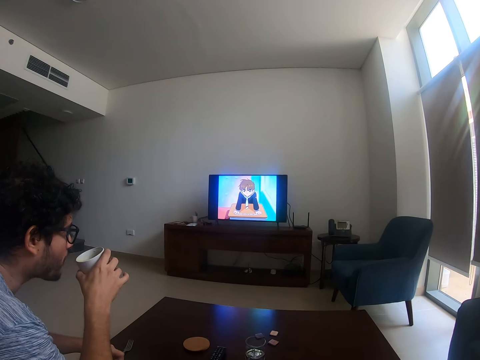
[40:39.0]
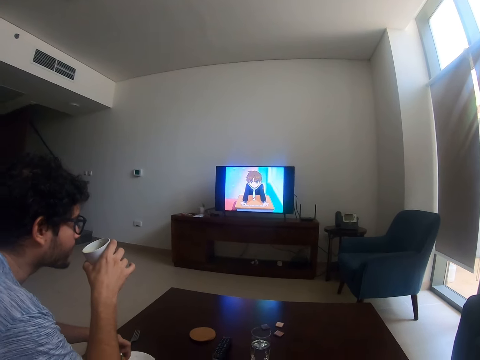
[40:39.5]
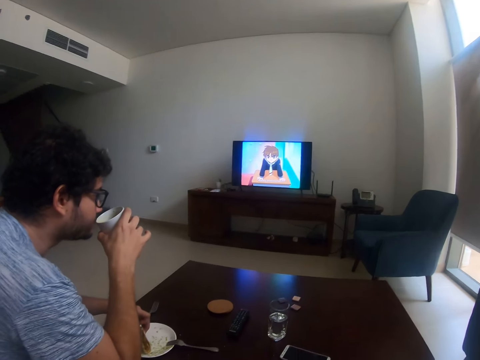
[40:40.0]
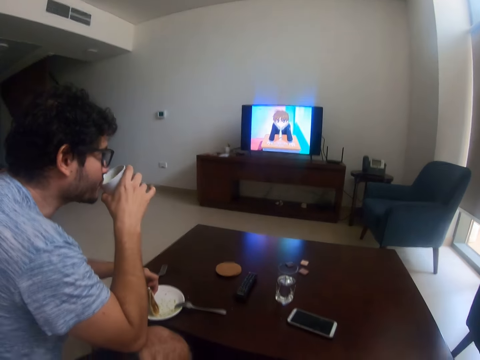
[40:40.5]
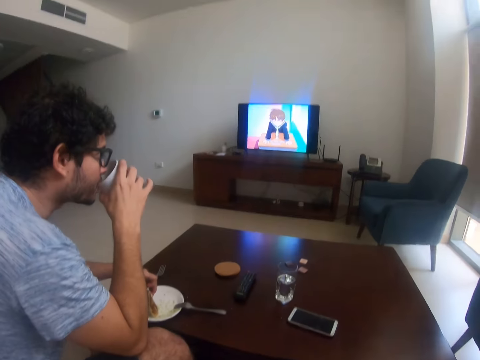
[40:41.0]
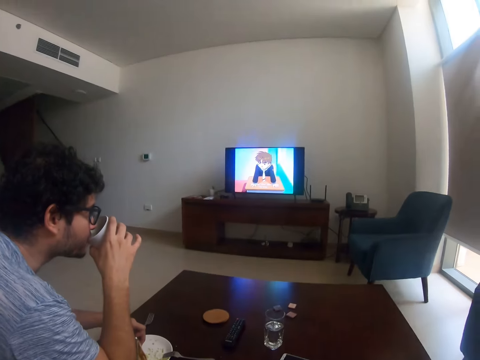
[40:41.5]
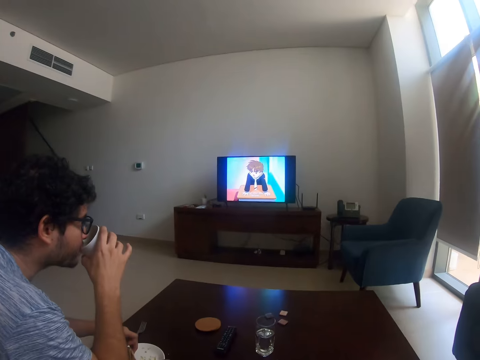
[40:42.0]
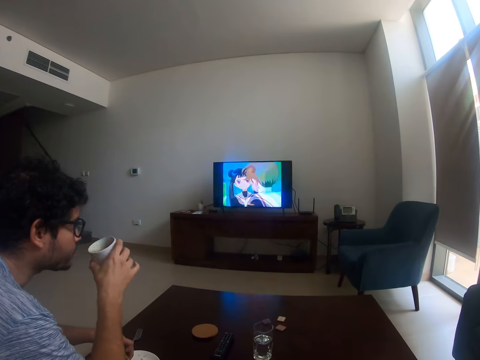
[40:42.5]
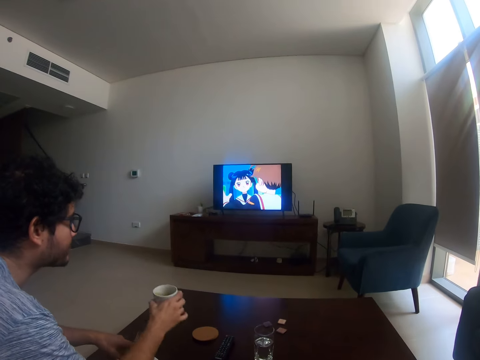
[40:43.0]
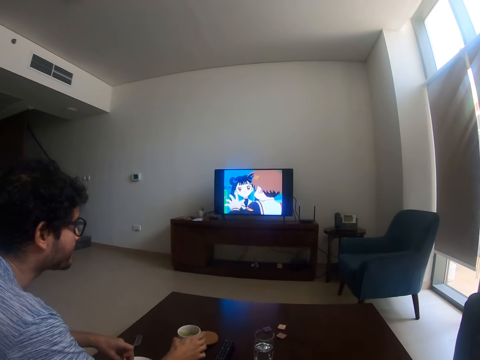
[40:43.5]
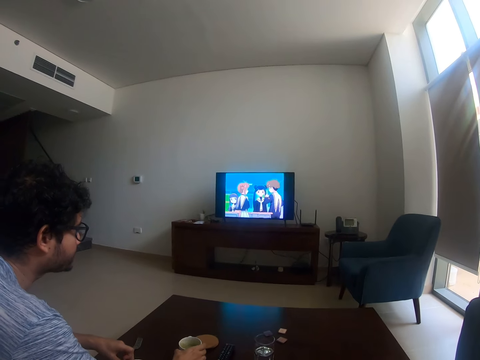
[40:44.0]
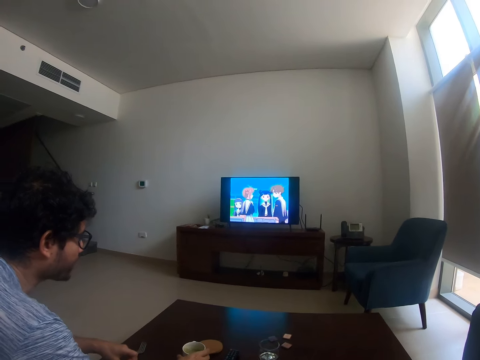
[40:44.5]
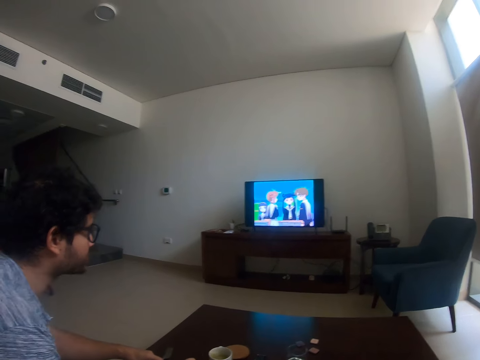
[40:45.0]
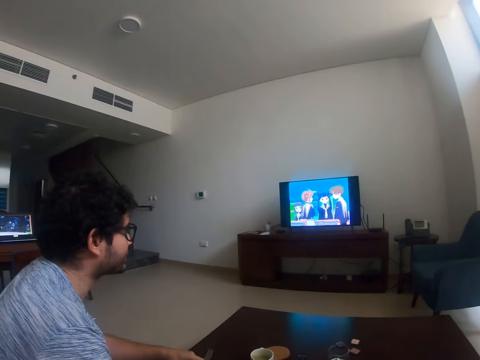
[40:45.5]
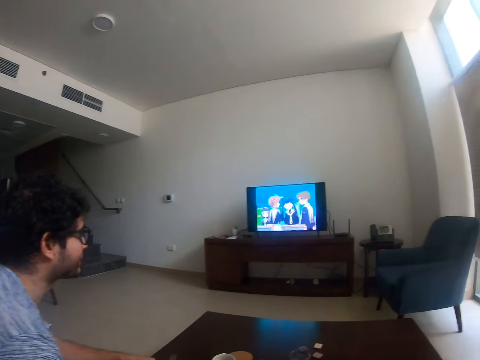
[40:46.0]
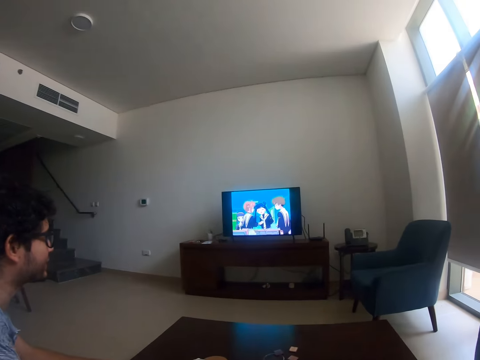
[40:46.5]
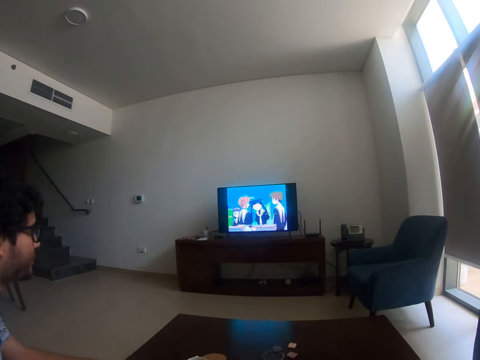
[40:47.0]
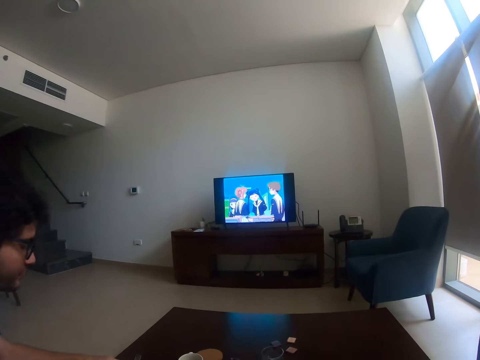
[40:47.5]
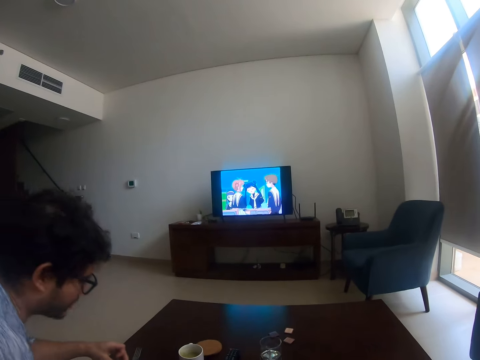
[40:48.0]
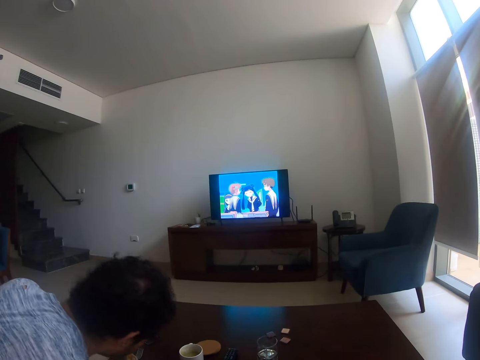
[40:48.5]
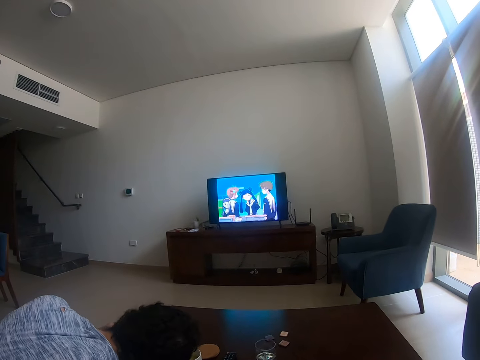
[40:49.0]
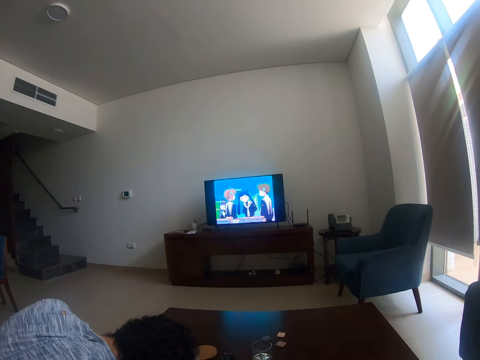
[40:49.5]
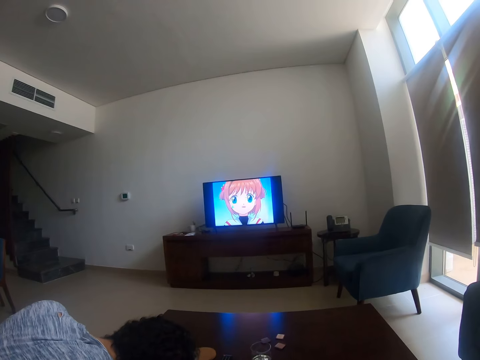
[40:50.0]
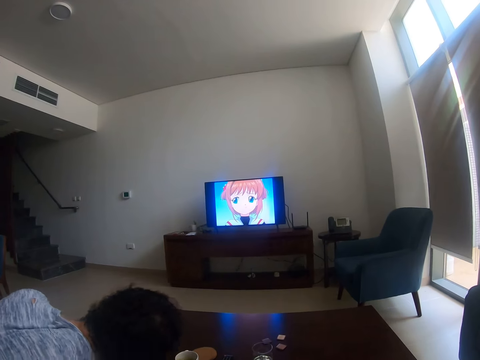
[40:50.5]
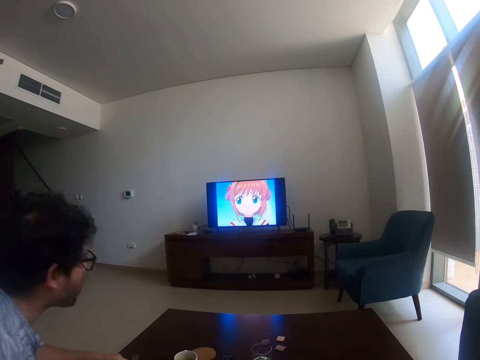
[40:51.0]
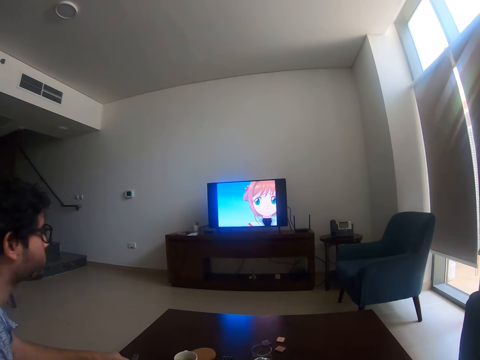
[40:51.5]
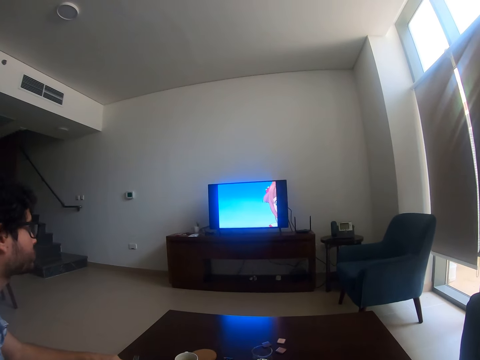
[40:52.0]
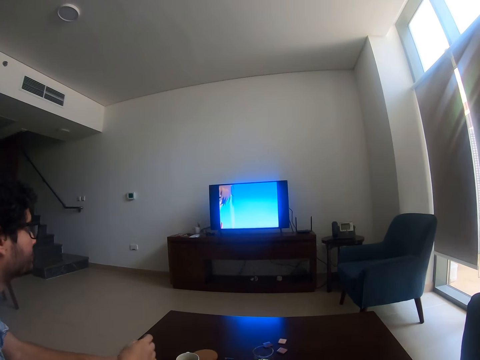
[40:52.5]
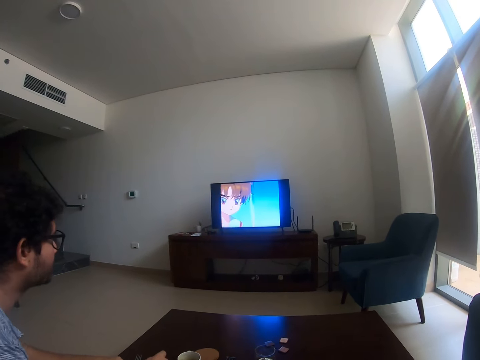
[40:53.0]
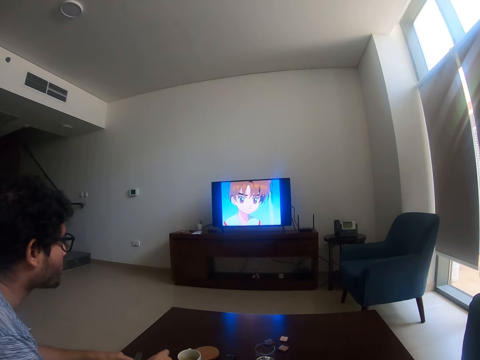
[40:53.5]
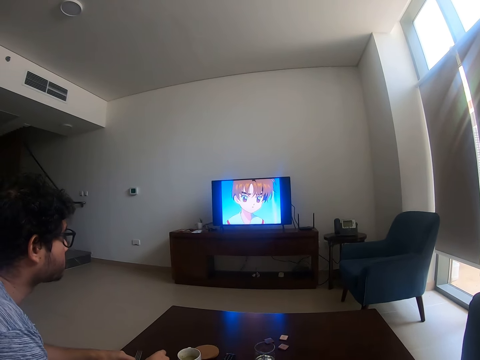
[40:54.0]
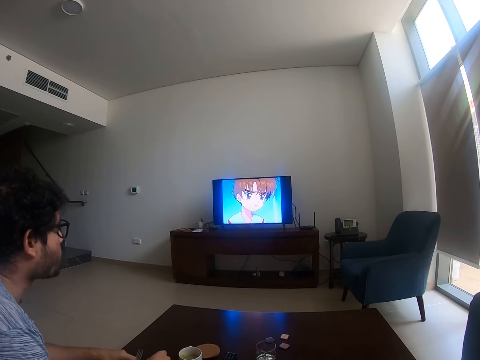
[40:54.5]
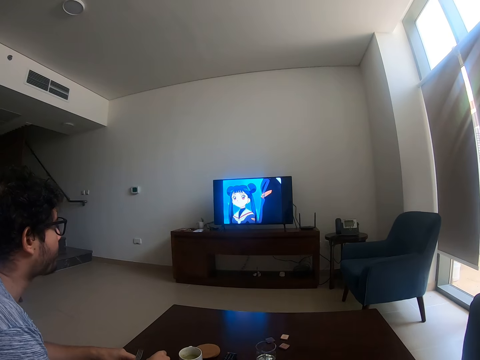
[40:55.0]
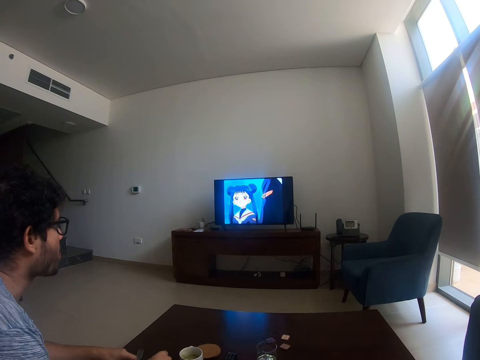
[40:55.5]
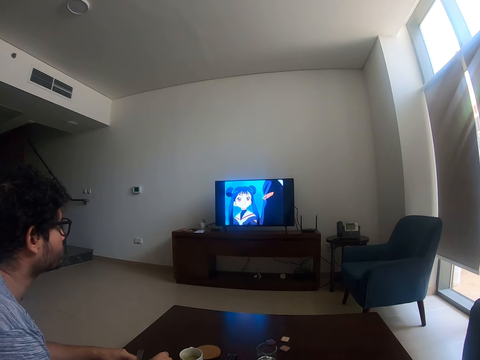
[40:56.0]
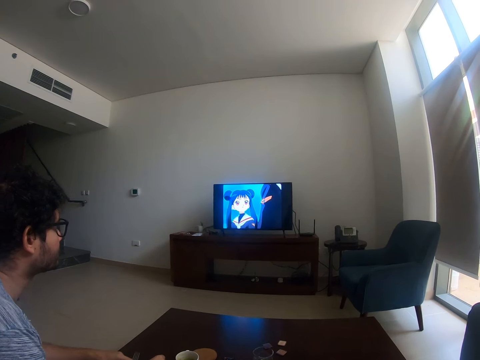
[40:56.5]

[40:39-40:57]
A person puts the cup on the table. A man eats something. The man lifts a hand.

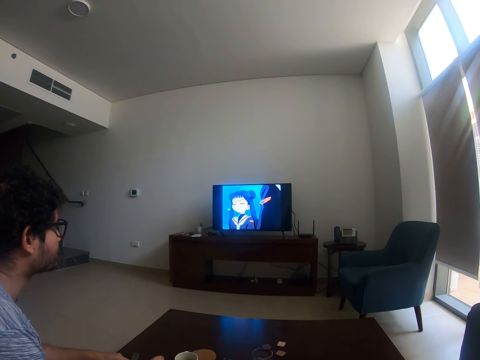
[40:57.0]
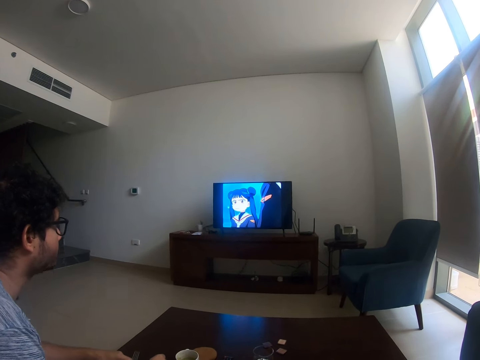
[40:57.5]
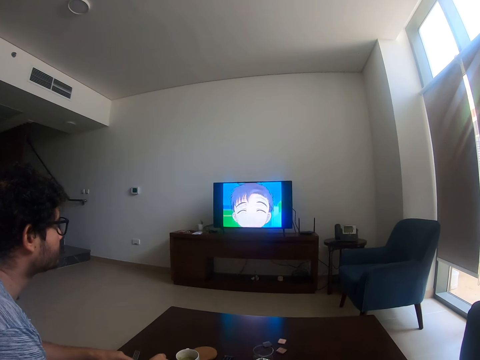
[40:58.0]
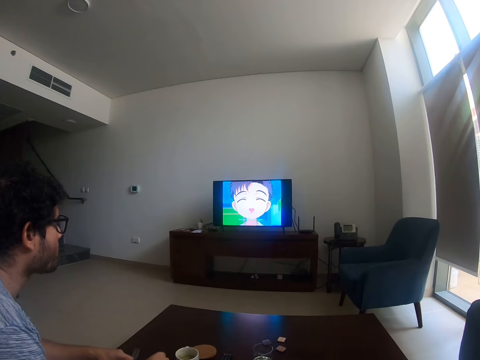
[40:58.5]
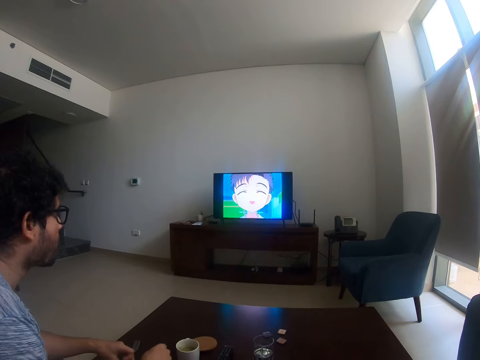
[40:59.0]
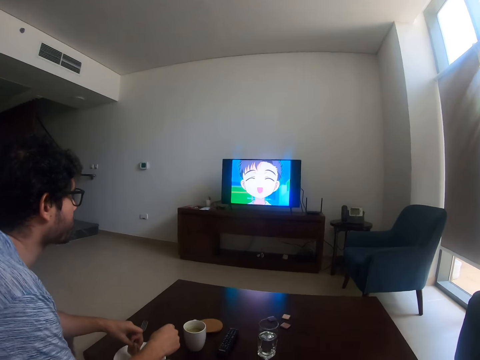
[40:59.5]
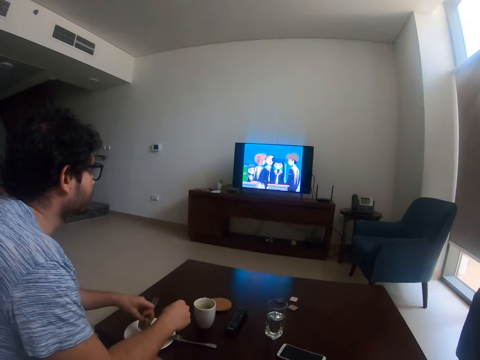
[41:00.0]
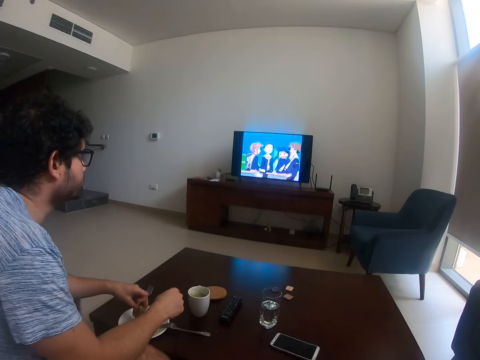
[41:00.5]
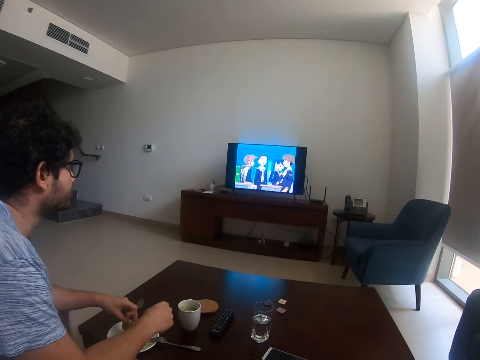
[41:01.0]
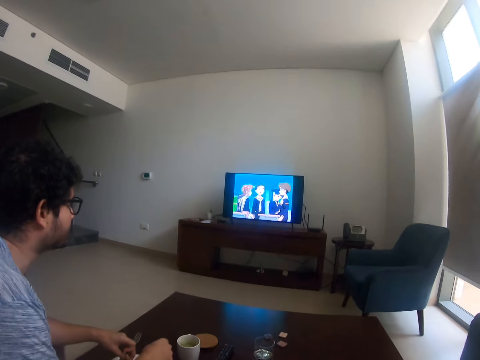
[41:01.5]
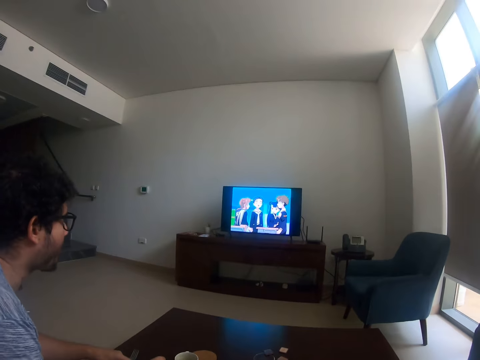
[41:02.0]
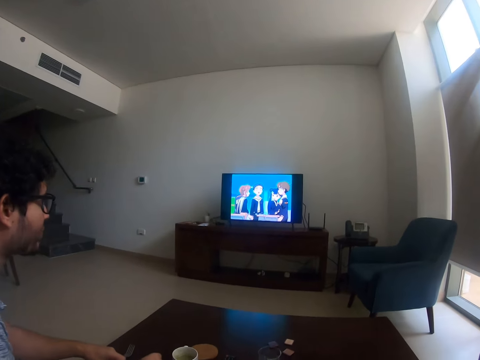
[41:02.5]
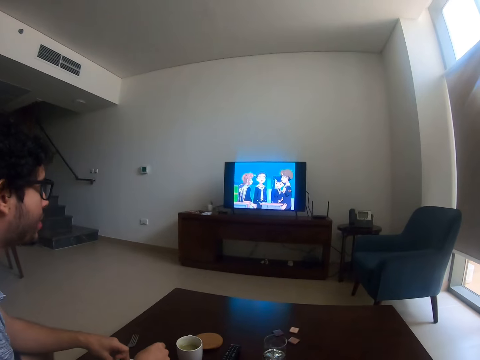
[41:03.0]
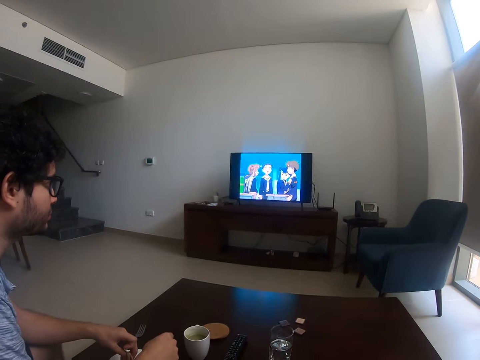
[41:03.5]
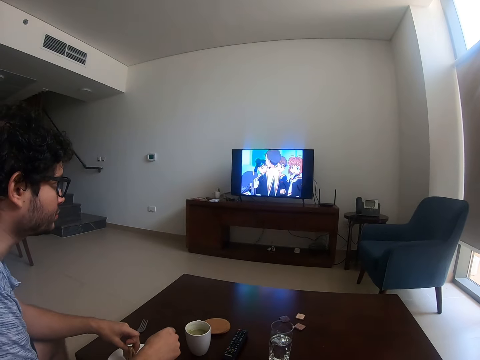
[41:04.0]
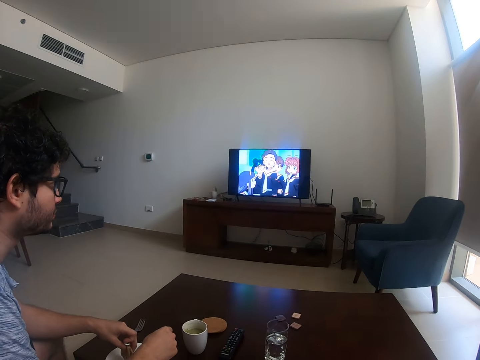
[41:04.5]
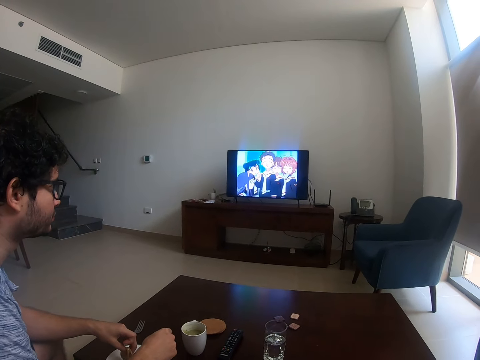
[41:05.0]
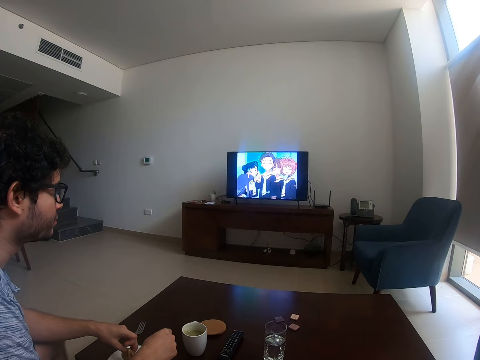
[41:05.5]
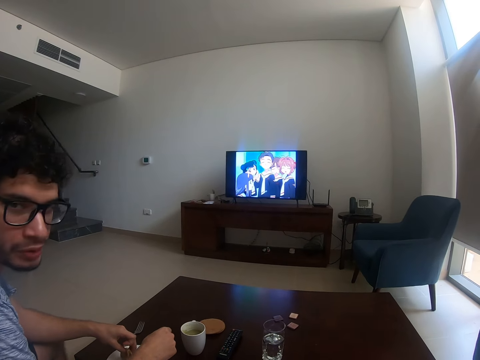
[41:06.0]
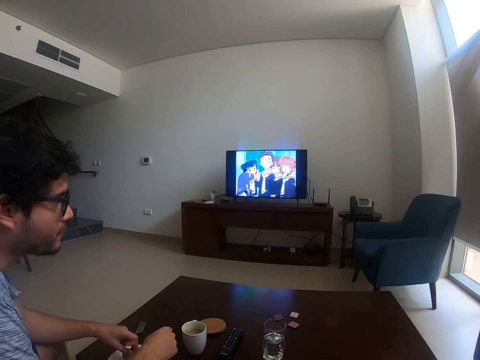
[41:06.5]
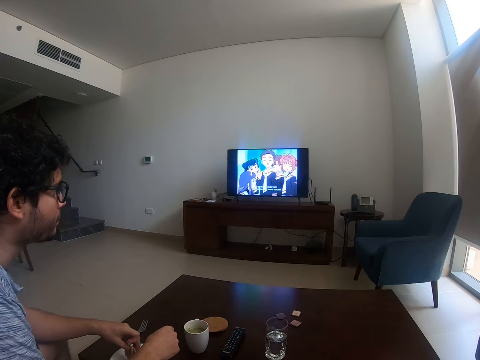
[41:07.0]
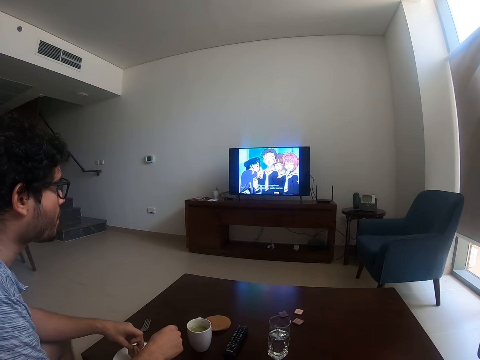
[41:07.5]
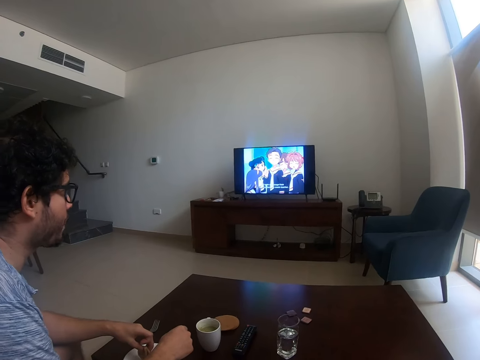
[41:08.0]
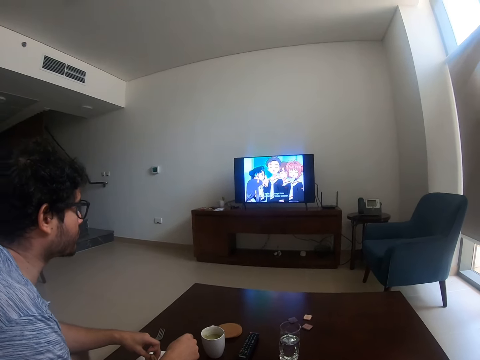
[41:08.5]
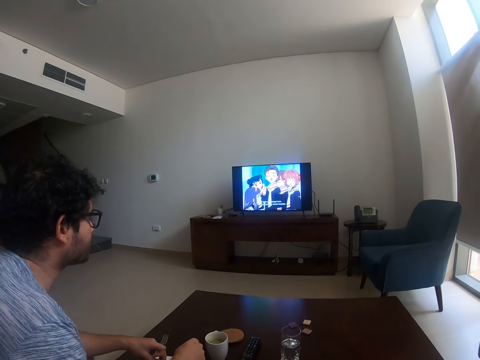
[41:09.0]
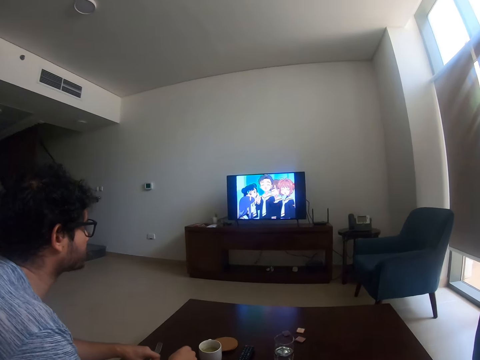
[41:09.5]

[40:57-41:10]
A man turns. The man turns again.
